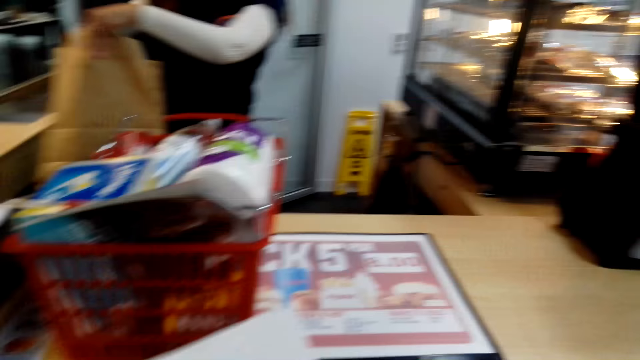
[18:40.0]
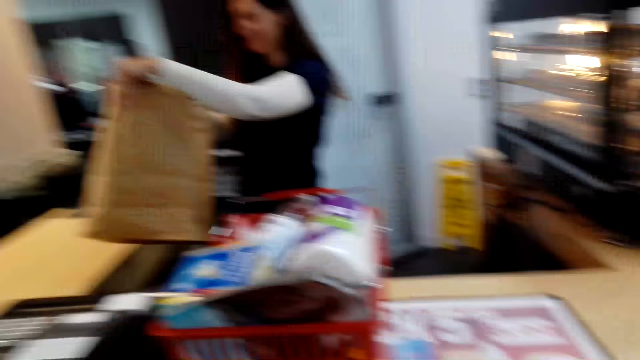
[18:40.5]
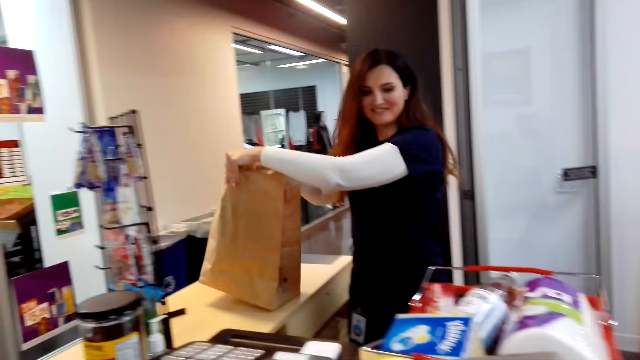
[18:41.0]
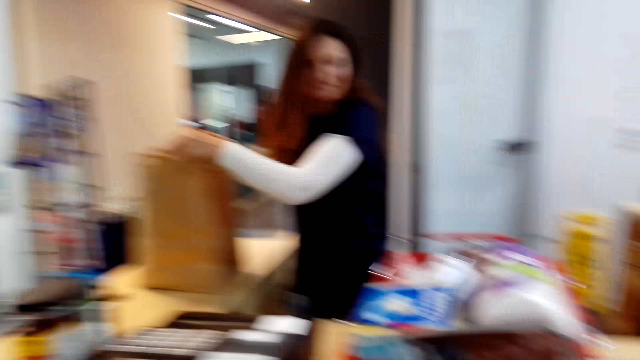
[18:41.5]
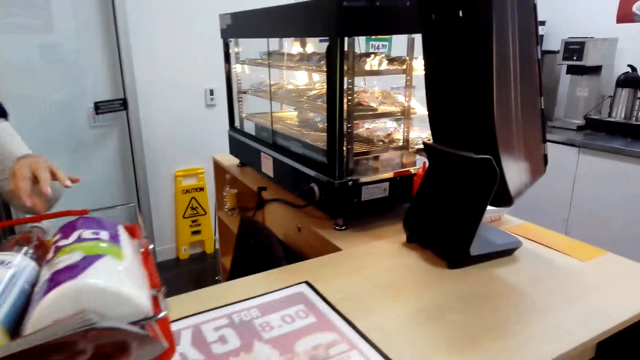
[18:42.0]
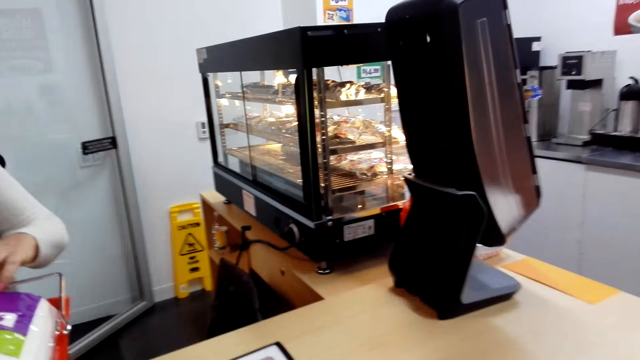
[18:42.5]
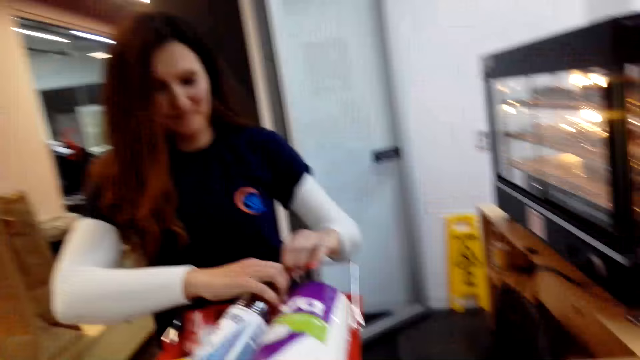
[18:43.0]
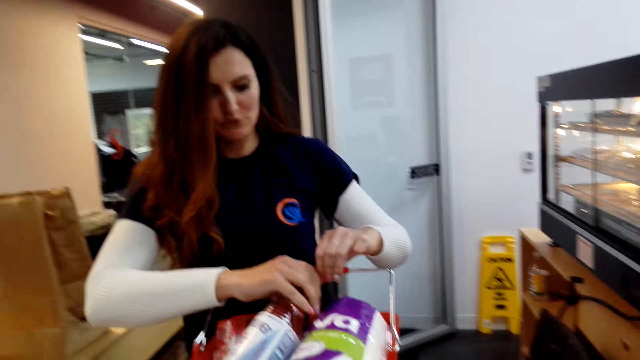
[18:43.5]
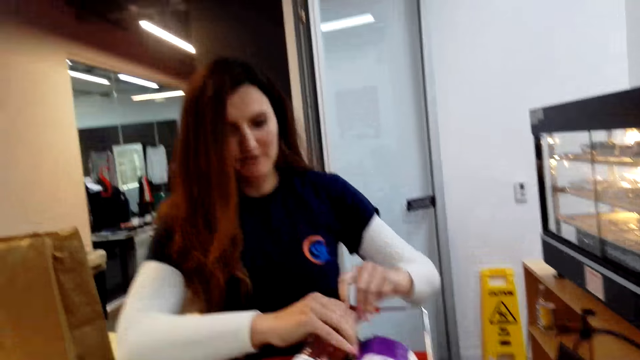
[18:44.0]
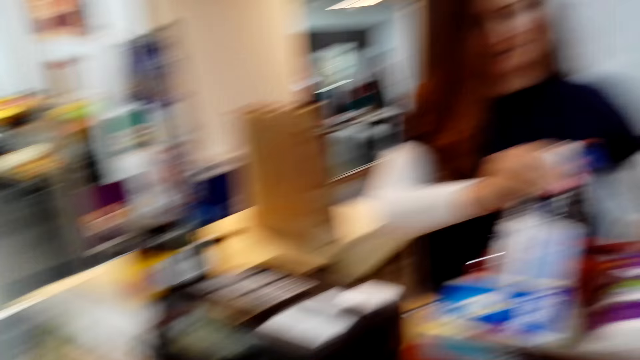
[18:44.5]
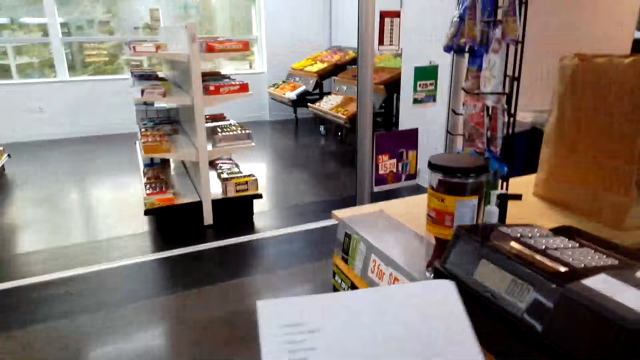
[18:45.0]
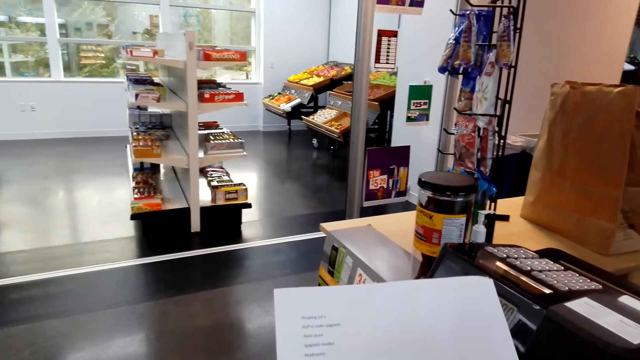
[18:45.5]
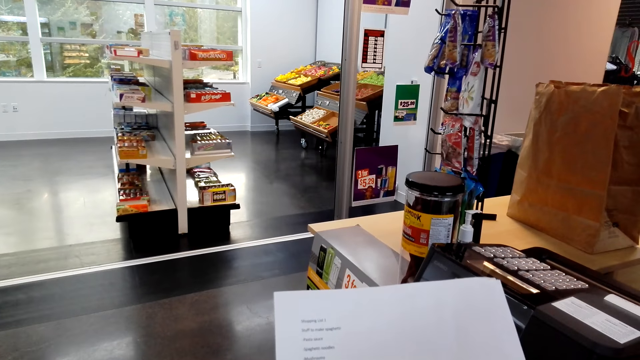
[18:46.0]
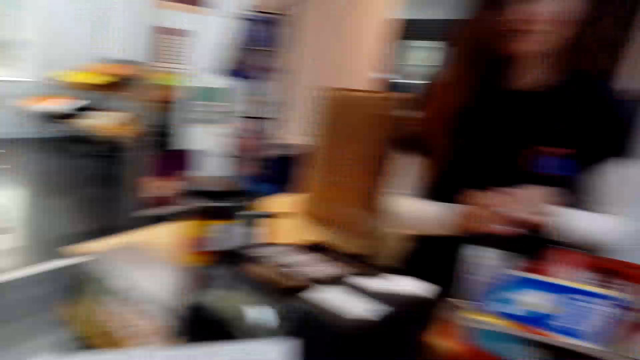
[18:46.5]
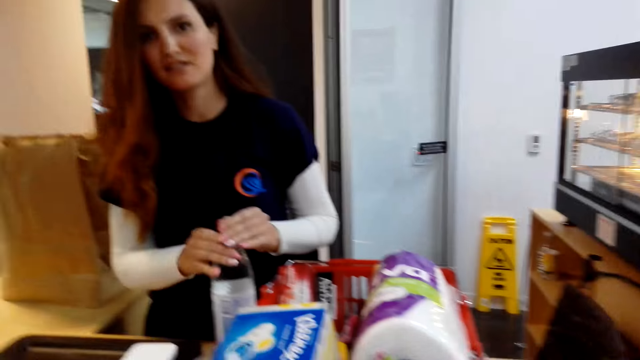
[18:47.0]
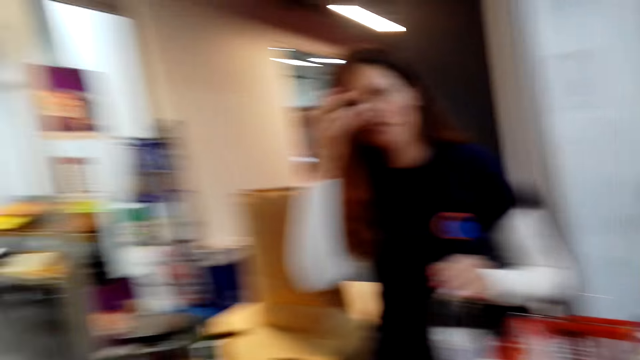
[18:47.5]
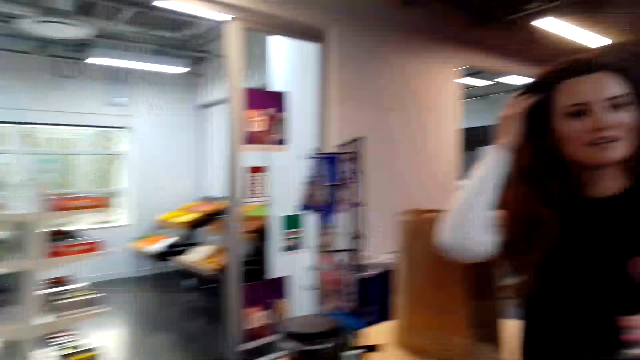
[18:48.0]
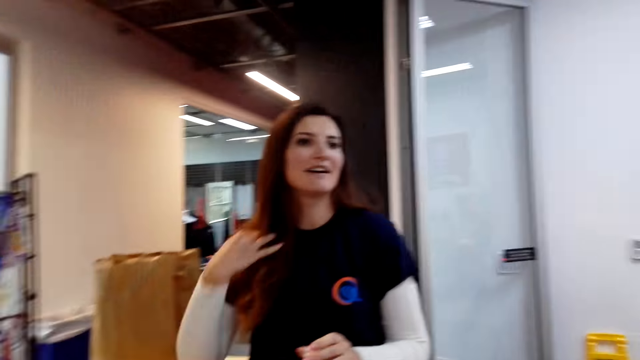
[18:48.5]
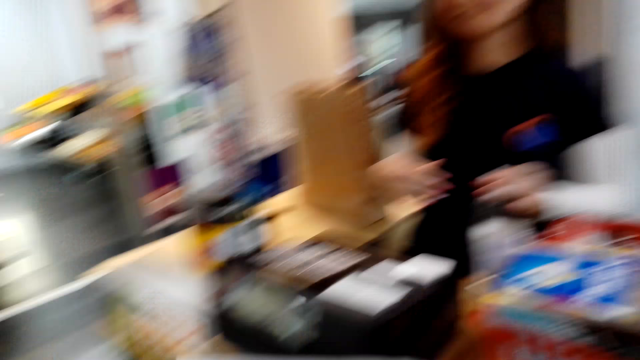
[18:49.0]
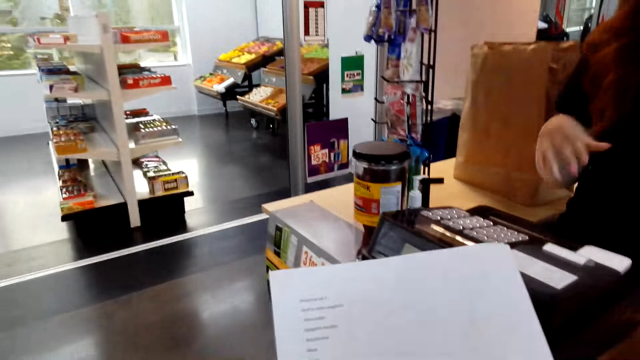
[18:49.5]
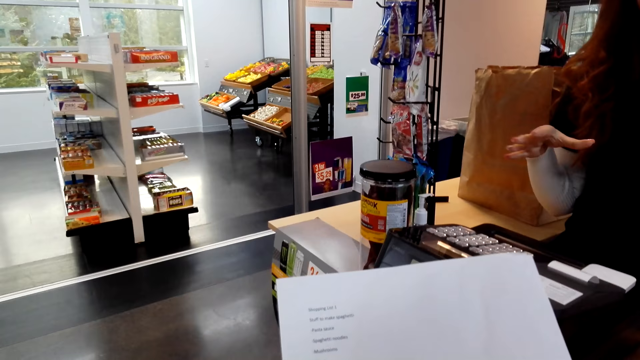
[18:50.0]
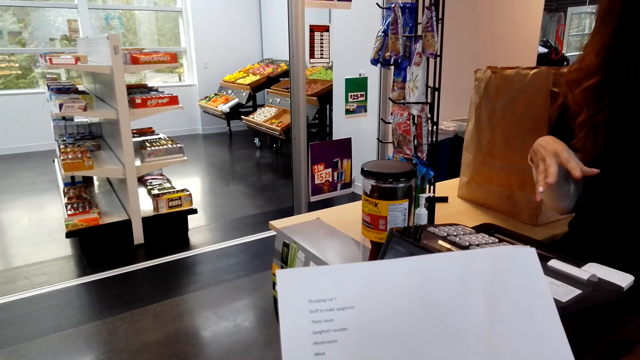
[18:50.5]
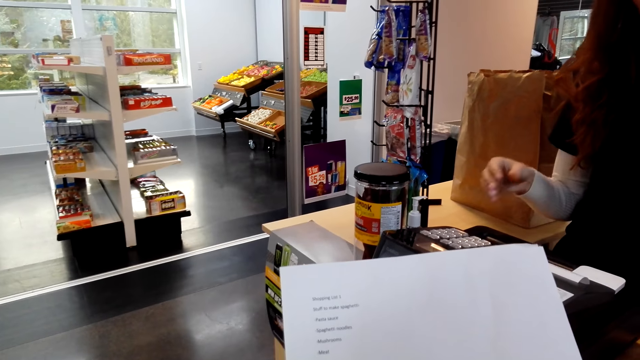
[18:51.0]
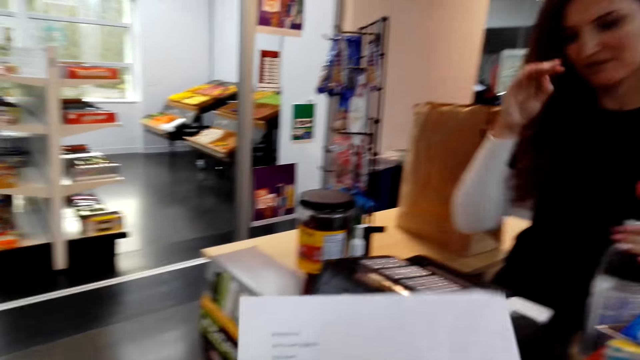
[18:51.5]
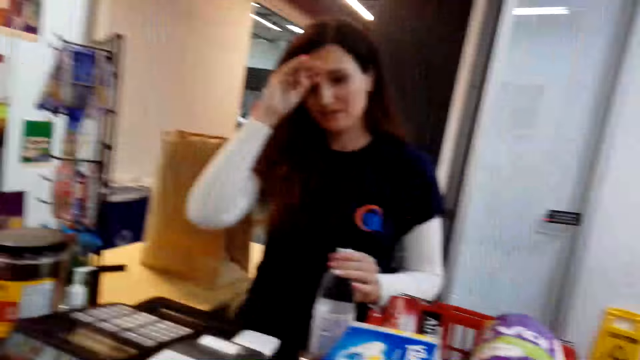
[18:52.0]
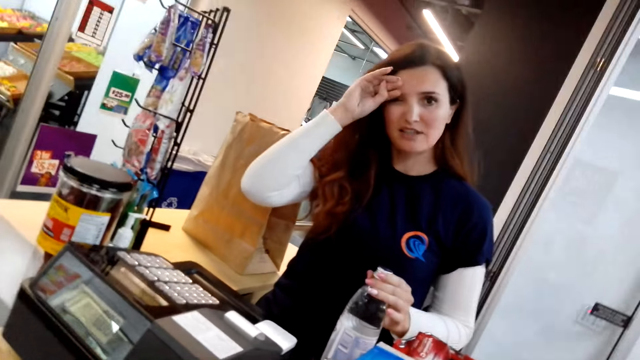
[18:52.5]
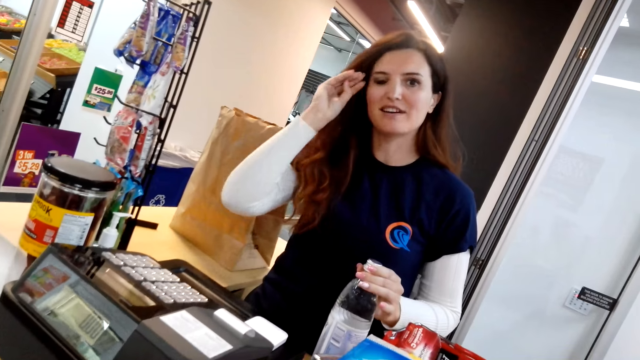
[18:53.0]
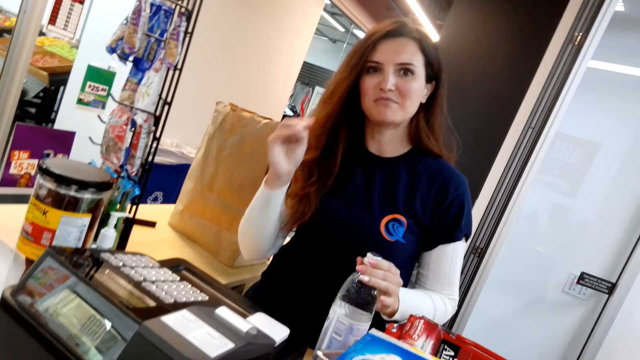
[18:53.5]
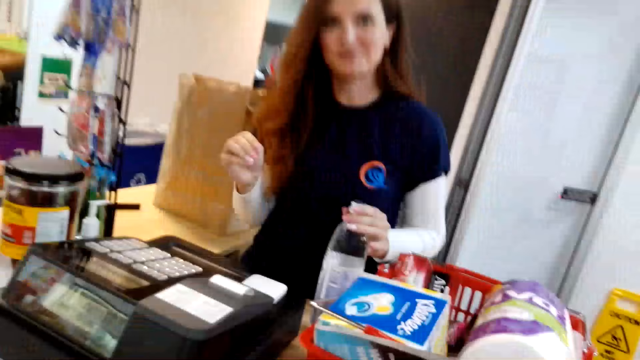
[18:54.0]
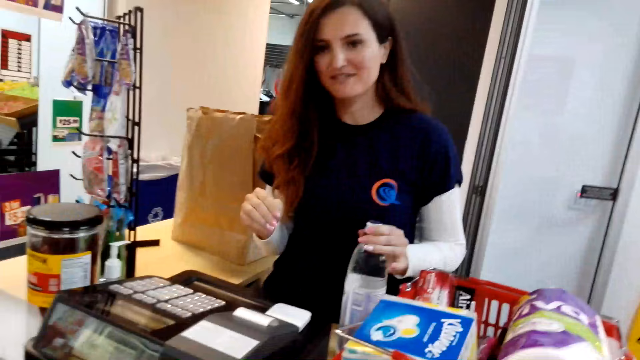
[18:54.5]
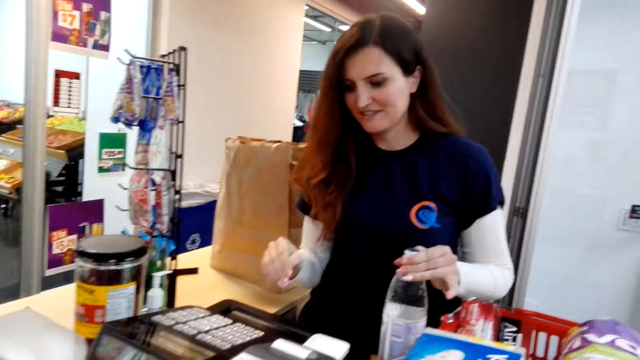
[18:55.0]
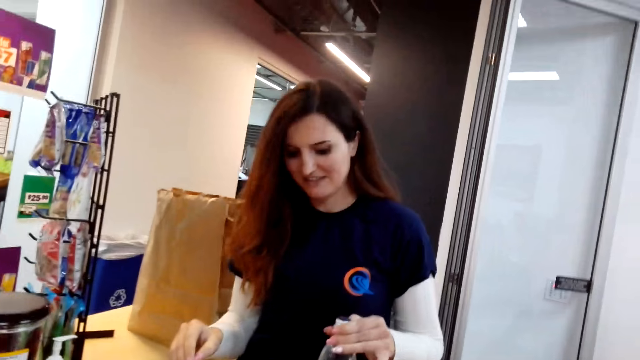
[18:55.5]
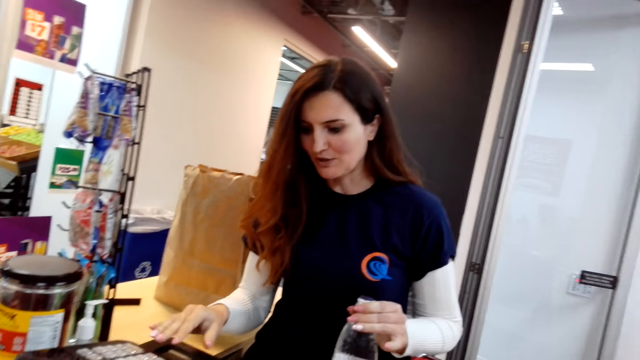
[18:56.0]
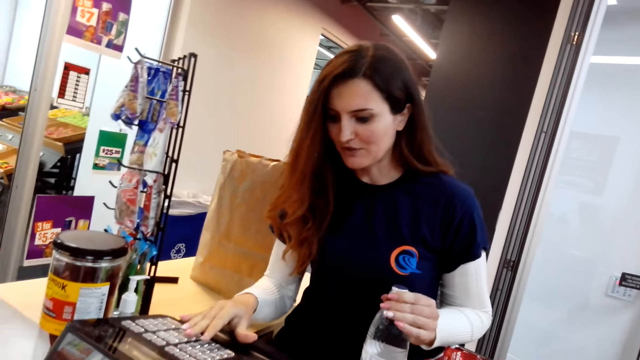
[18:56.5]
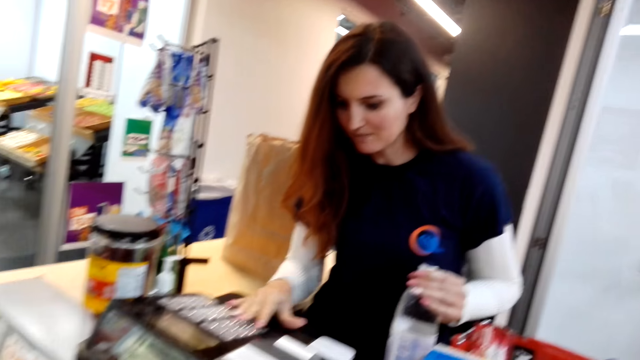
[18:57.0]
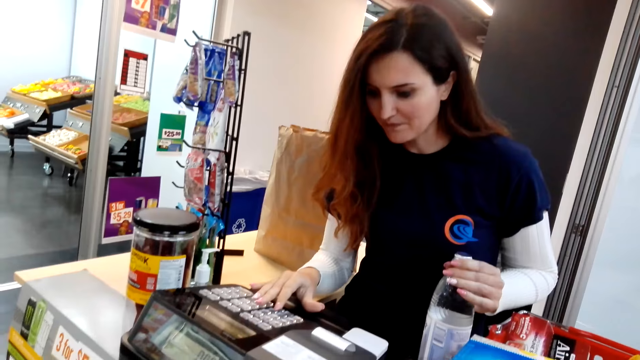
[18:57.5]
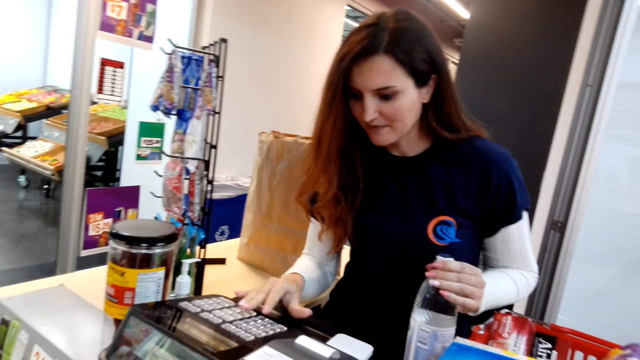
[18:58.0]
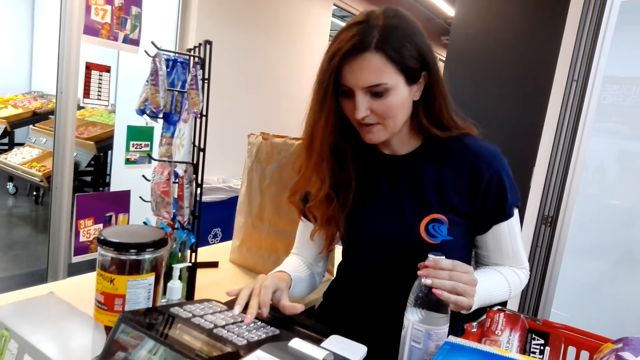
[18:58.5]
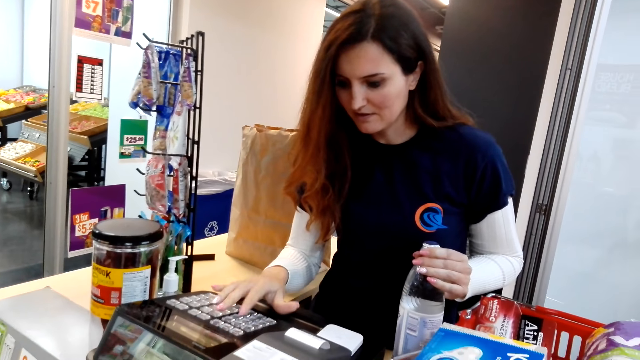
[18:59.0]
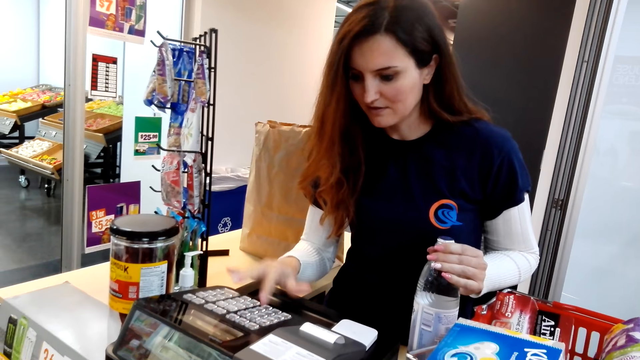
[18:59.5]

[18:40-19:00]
A woman holds the shopping bag. The woman puts the shopping bag on the counter, picks up a bottle of something, holds the bottle and talks to the camera wearer. The camera wearer looks at the shopping list, talks to the woman and looks around. The woman touches her hair, lifts her hand, puts down her hand, talks to the camera wearer, gestures with her hand and holds the bottle. The camera wearer talks to the woman. The woman lifts her hand, touches her face, puts down her hand, nods her head, shakes her head and presses the point of sale system.
